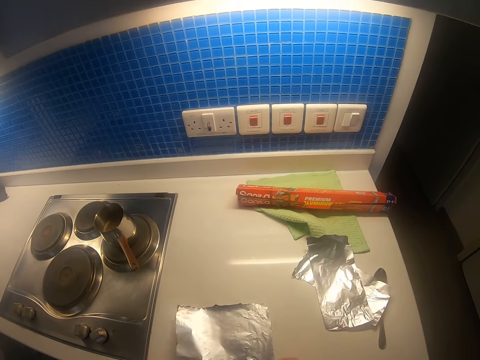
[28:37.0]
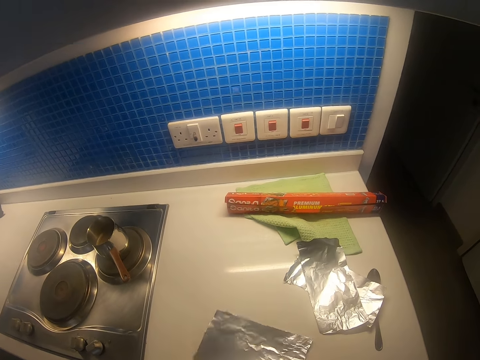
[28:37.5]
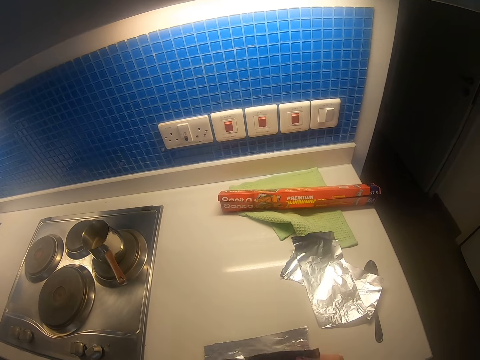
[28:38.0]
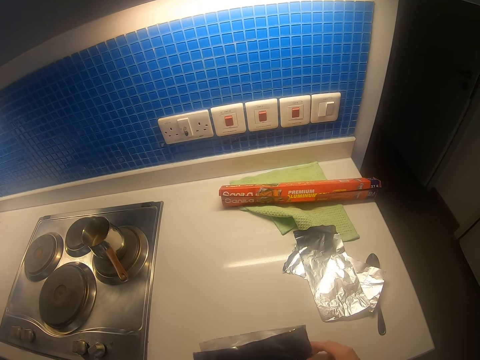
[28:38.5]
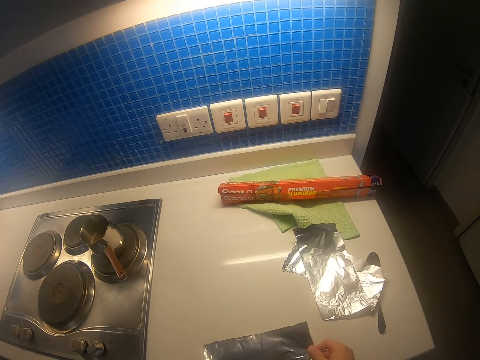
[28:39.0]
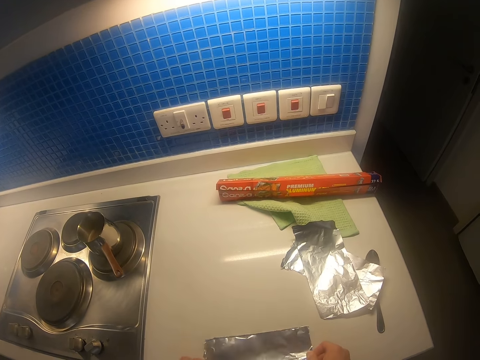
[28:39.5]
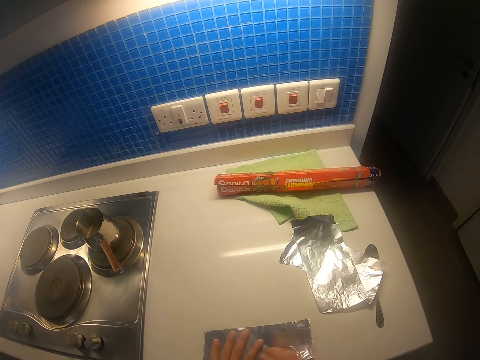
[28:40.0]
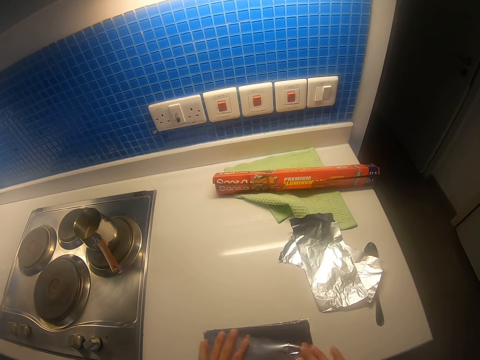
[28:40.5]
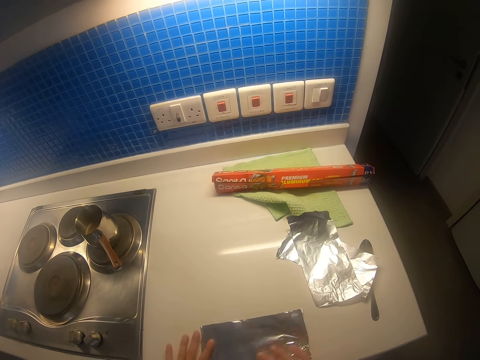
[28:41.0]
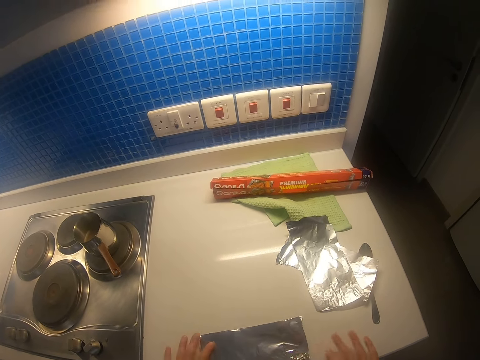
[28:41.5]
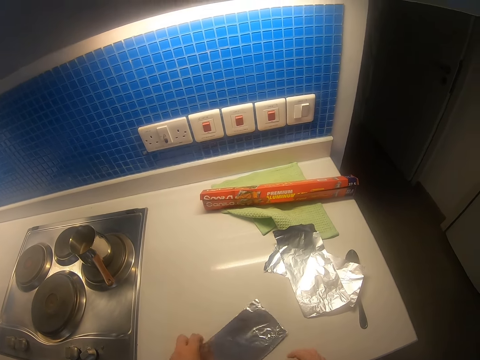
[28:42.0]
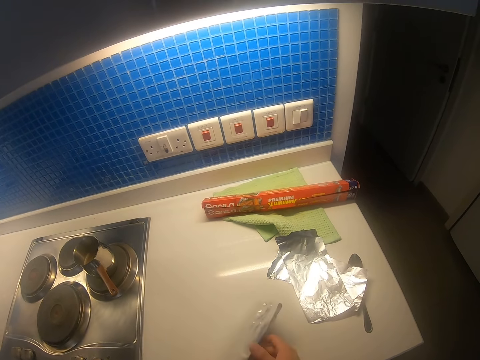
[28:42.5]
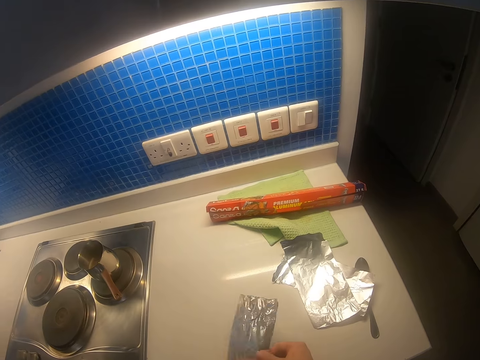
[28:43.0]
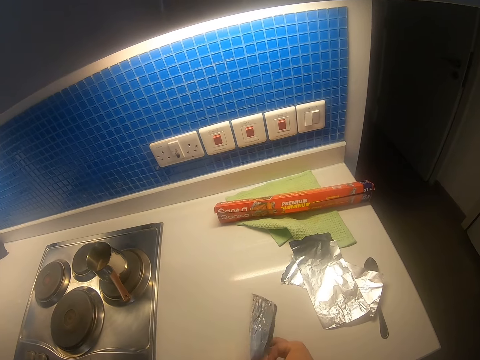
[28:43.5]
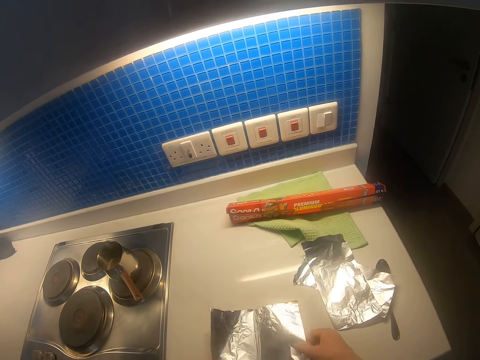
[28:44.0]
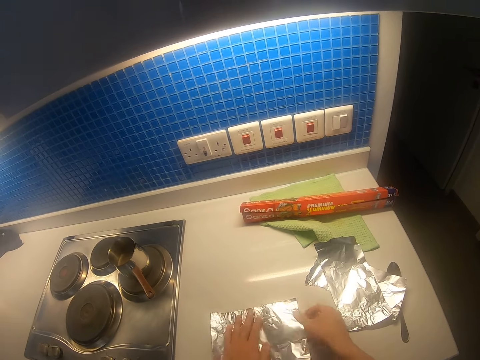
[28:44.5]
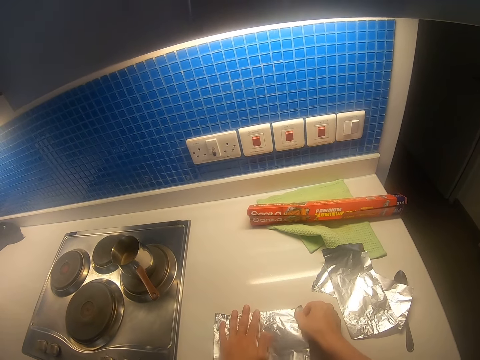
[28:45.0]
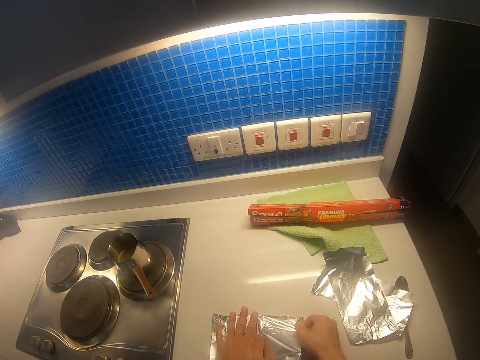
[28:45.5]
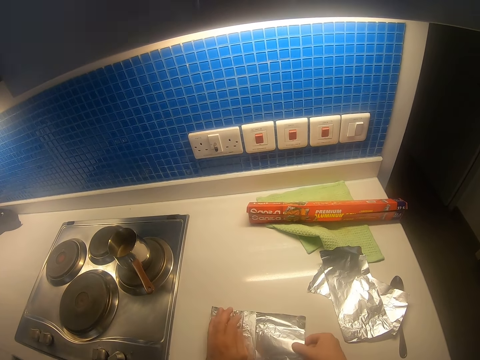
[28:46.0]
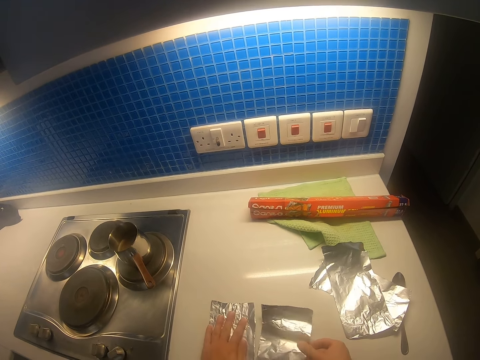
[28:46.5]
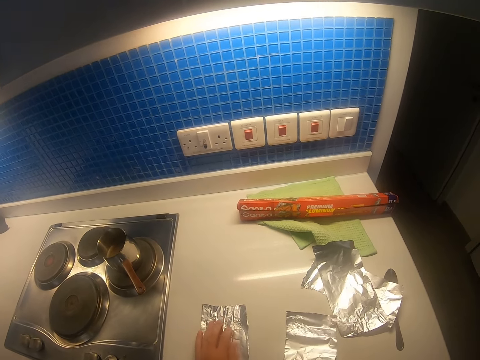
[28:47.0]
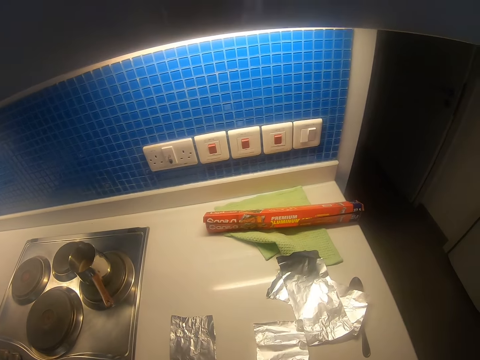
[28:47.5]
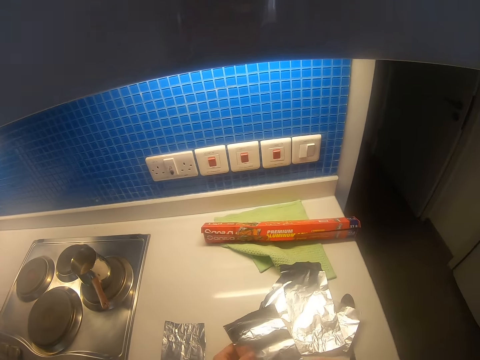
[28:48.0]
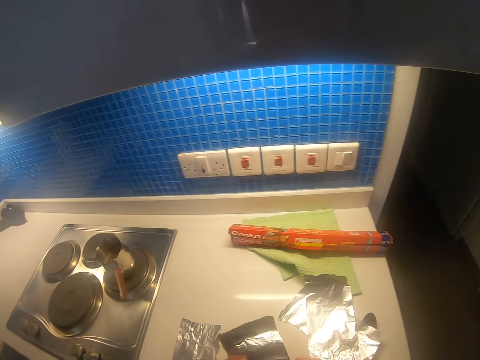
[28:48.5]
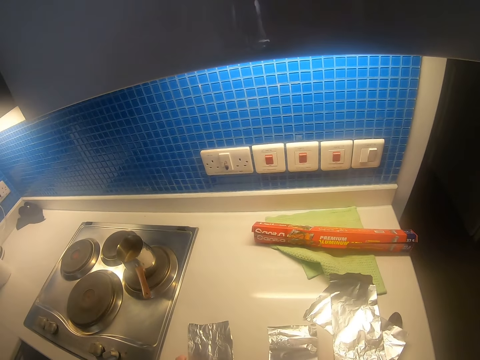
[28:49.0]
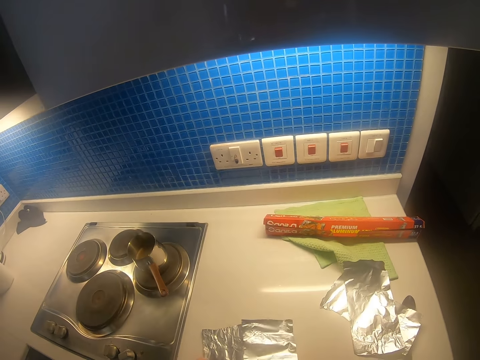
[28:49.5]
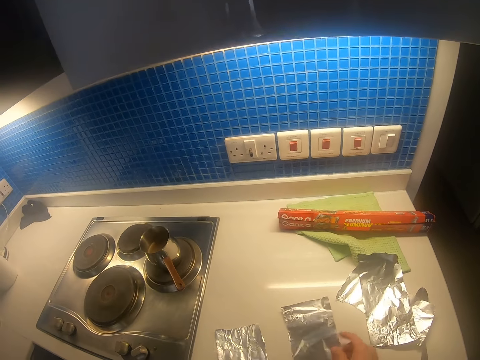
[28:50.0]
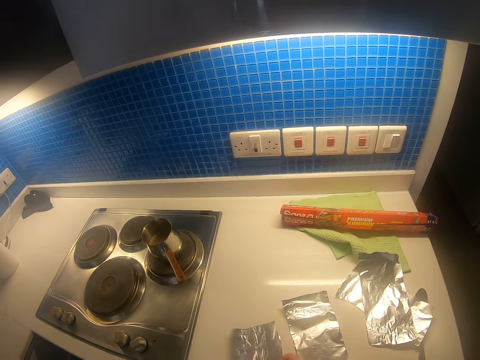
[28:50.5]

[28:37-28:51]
The camera wearer drops the aluminum foil on the table. They pull the aluminum foil. They fold the aluminum foil. They stretch the aluminum foil. They lift the aluminum foil. They stretch the aluminum foil. They cut another piece from the foil. They lift the aluminum foil. They pull the aluminum foil.

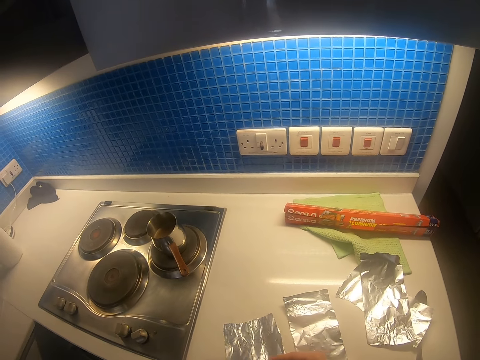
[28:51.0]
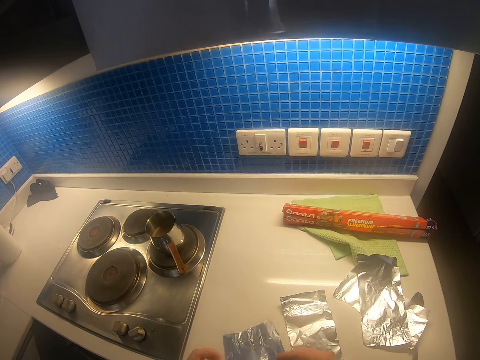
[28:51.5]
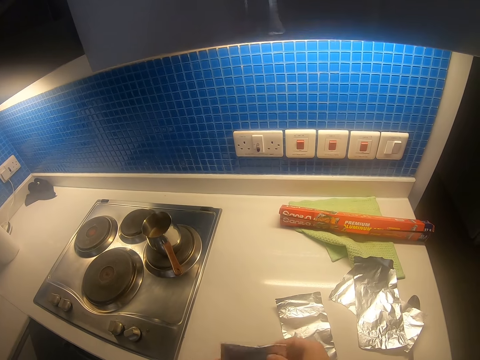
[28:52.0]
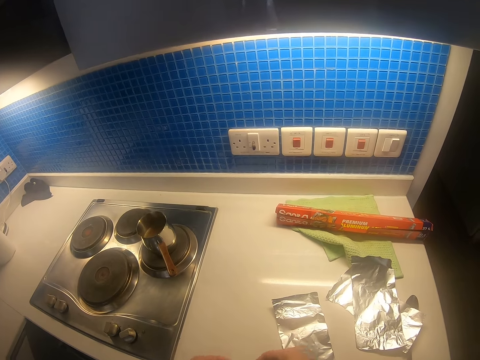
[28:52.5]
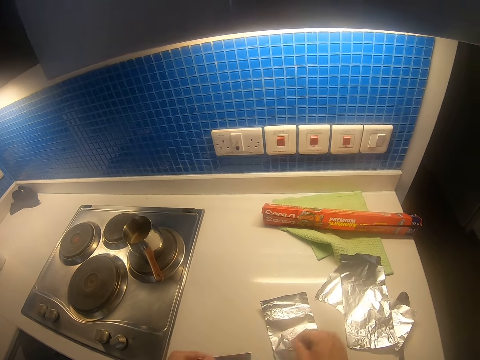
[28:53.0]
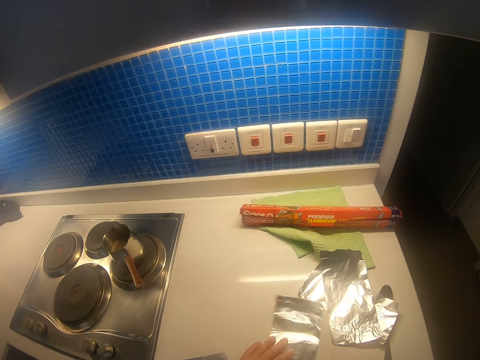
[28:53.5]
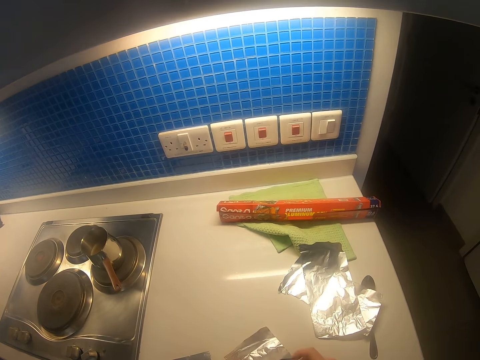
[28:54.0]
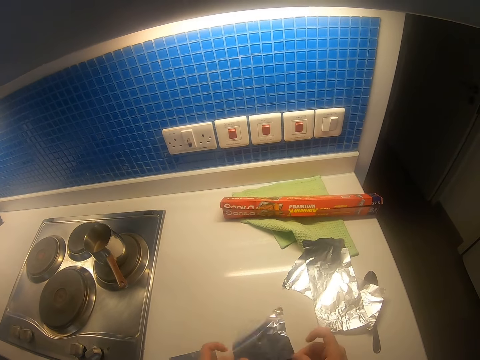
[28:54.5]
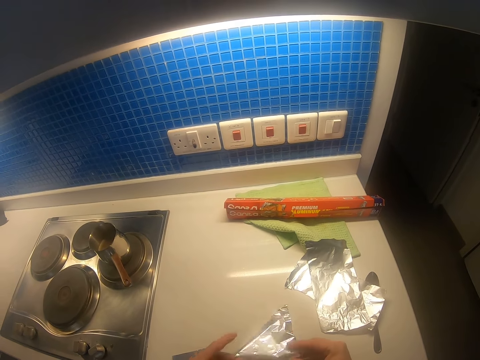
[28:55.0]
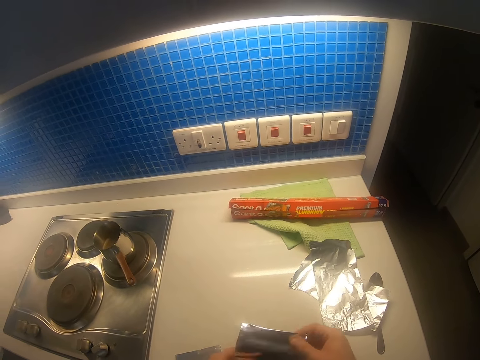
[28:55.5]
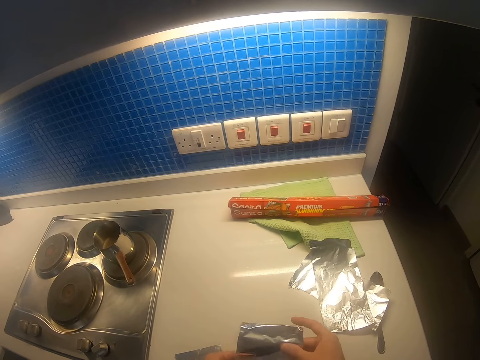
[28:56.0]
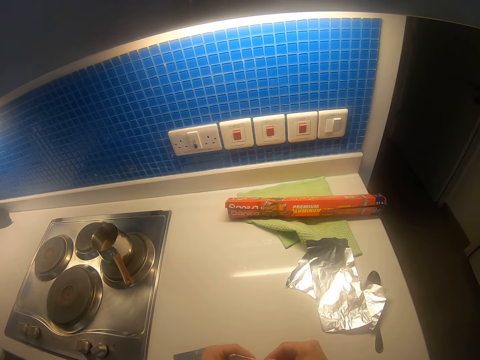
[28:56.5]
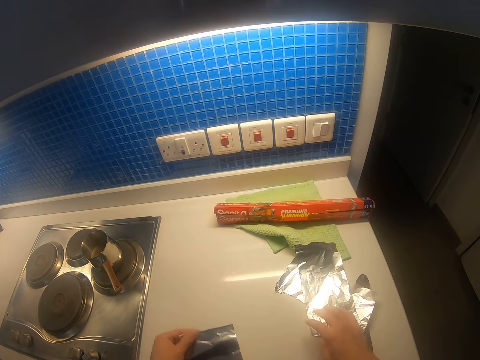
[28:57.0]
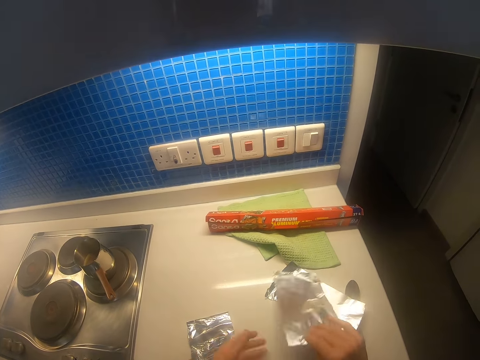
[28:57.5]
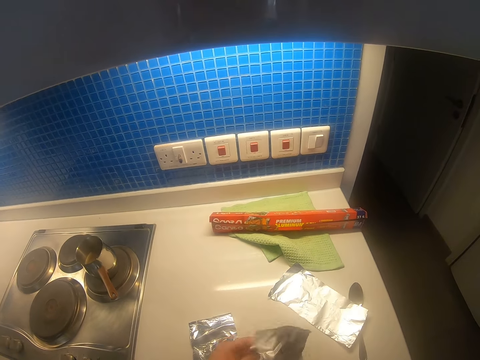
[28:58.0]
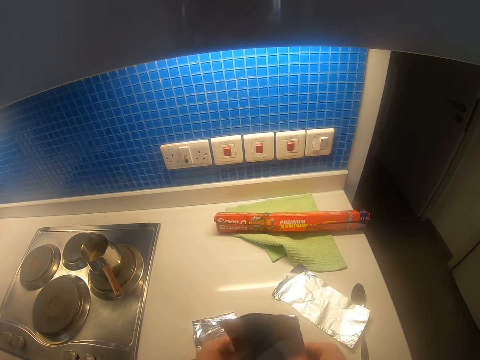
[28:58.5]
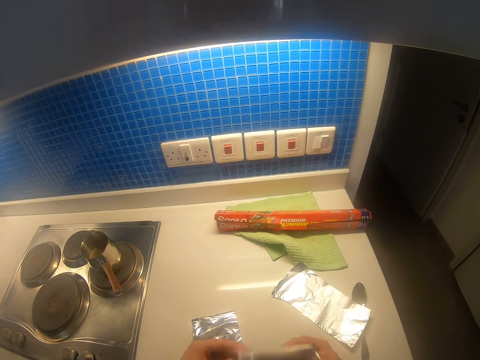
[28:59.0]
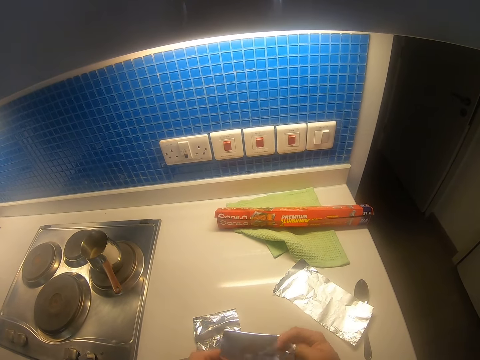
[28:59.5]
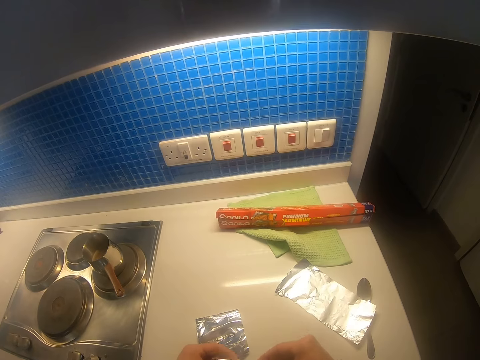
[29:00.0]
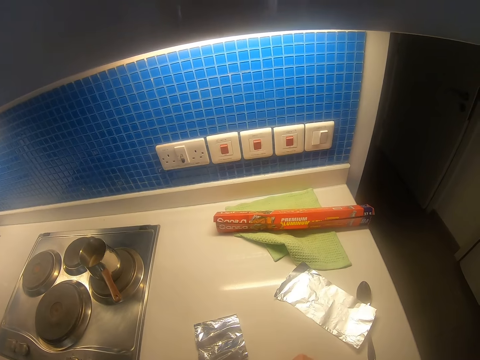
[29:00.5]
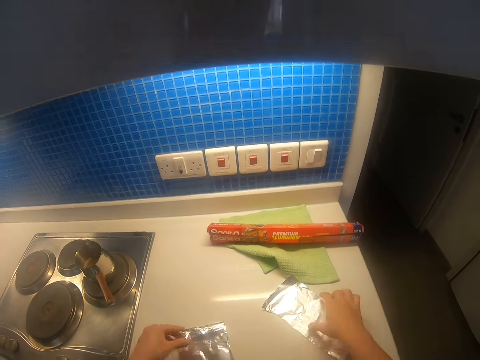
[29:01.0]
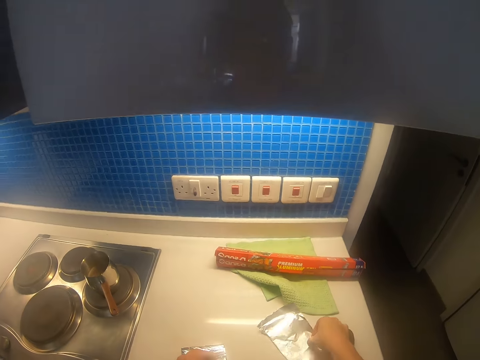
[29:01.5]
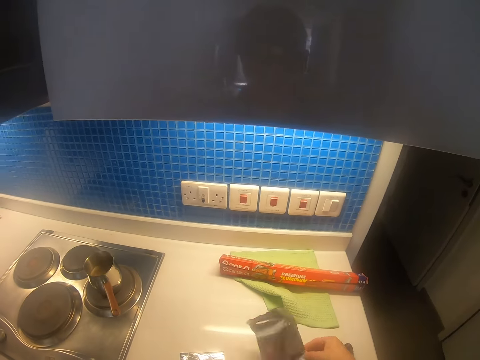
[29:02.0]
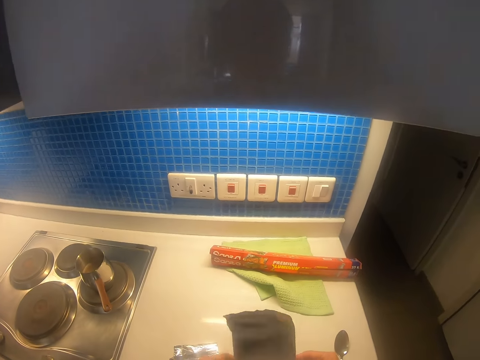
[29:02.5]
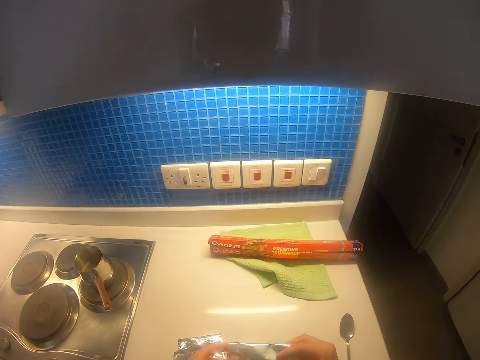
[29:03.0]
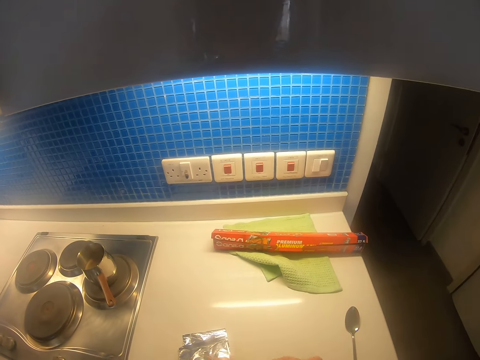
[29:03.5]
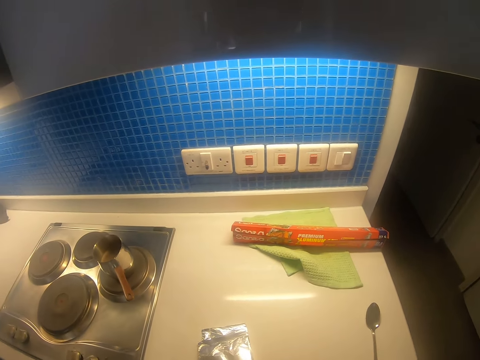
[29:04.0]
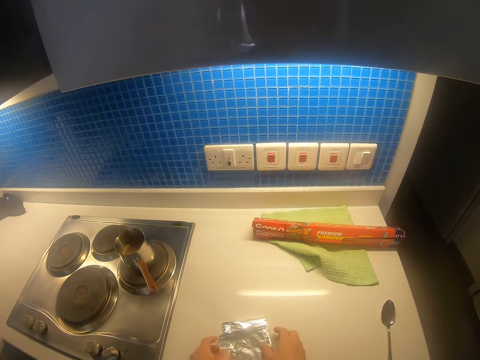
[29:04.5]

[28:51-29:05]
The camera wearer lifts the aluminum foil. They fold the aluminum foil. They pull the aluminum foil. They fold the aluminum foil. They pick the aluminum foil. They lift the aluminum foil. They fold the foils one by one. They place the aluminum foil on the table. They lift the aluminum foil. They fold the aluminum foil. They place the aluminum foil on the table.
